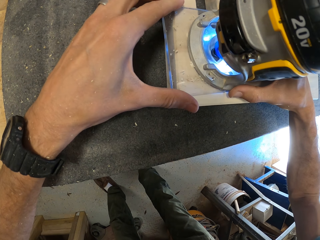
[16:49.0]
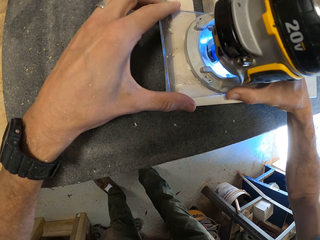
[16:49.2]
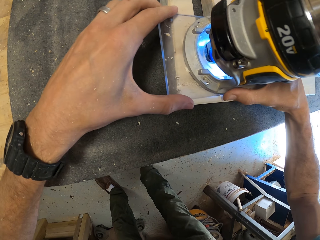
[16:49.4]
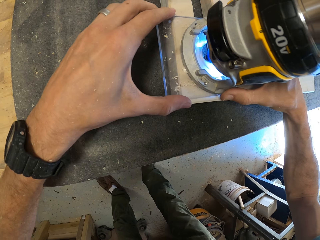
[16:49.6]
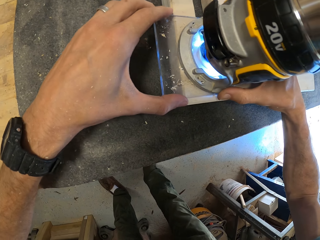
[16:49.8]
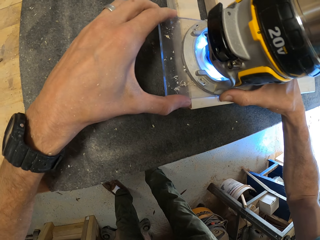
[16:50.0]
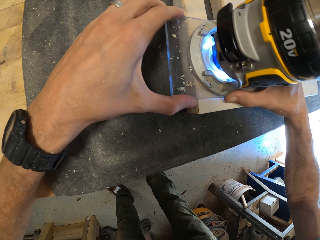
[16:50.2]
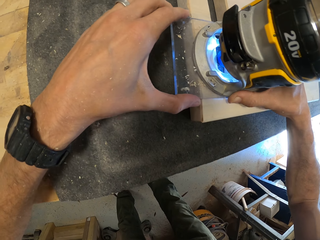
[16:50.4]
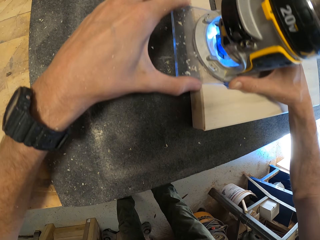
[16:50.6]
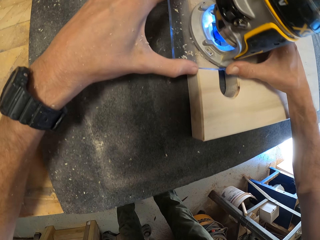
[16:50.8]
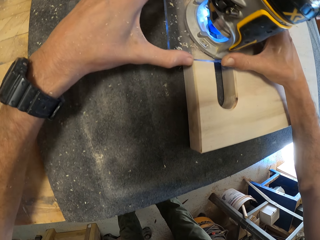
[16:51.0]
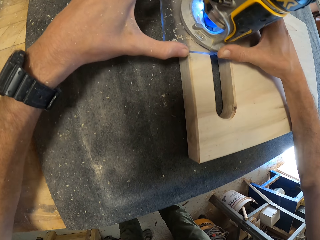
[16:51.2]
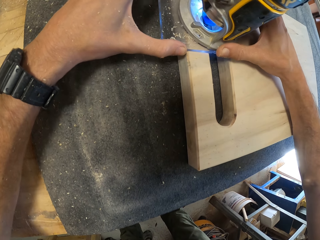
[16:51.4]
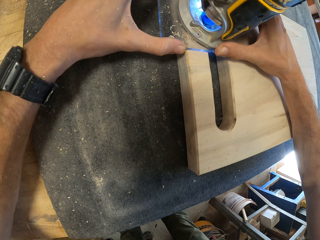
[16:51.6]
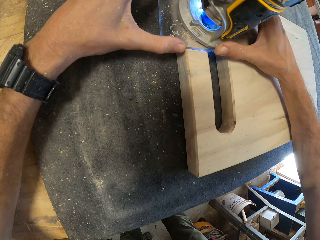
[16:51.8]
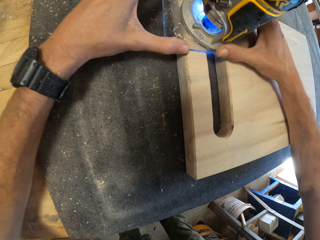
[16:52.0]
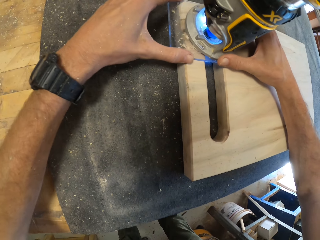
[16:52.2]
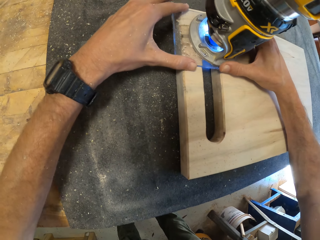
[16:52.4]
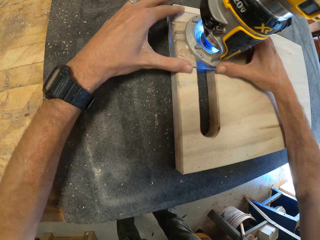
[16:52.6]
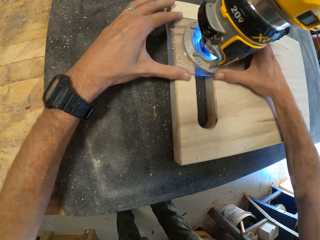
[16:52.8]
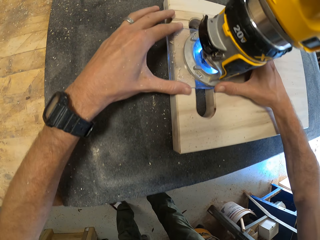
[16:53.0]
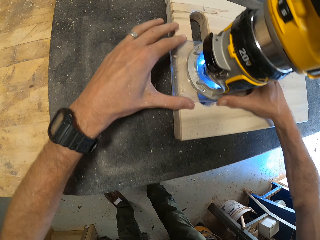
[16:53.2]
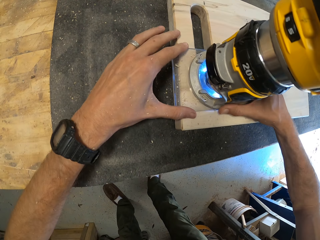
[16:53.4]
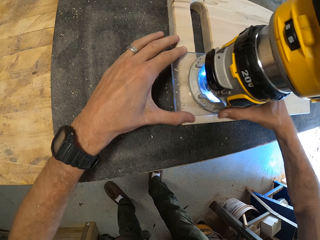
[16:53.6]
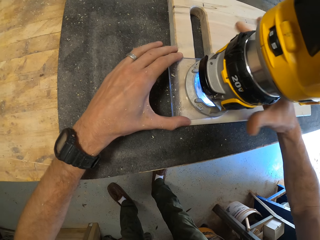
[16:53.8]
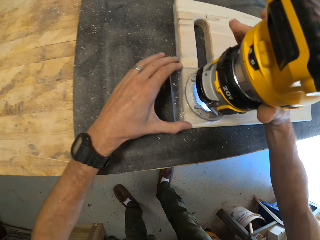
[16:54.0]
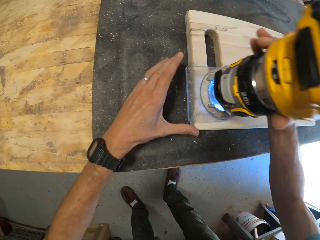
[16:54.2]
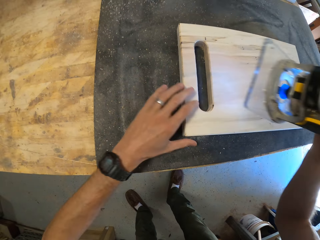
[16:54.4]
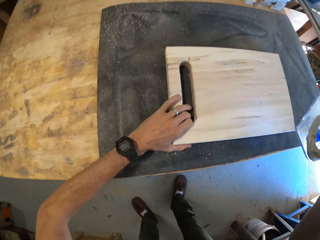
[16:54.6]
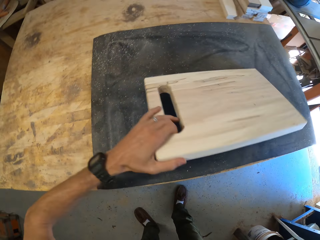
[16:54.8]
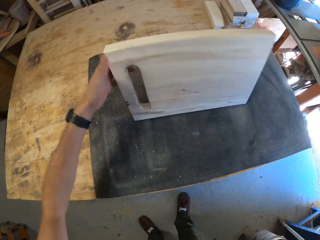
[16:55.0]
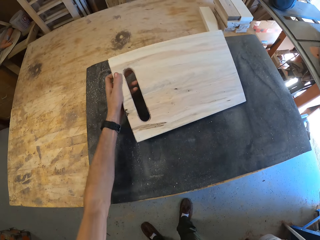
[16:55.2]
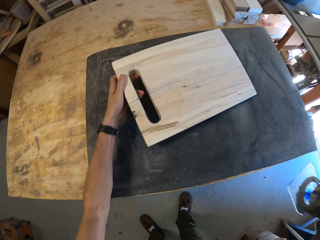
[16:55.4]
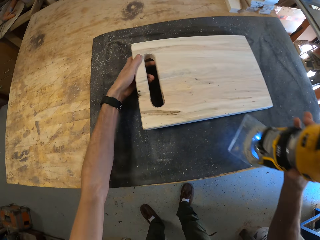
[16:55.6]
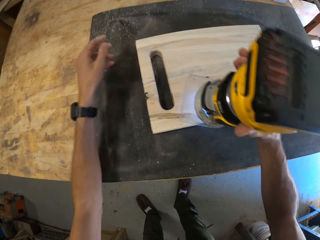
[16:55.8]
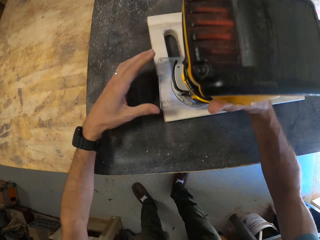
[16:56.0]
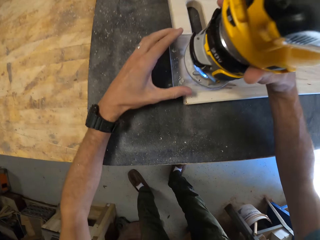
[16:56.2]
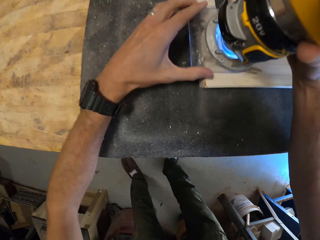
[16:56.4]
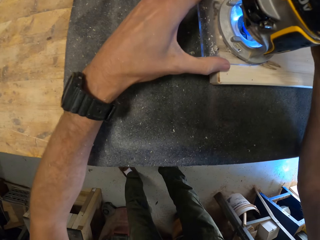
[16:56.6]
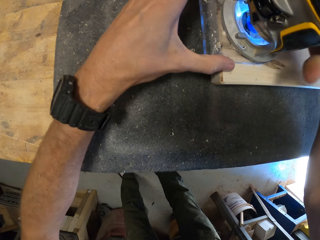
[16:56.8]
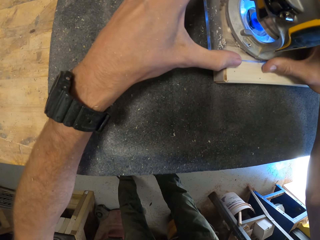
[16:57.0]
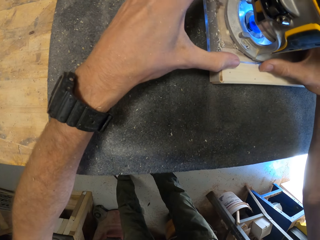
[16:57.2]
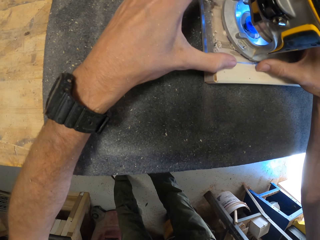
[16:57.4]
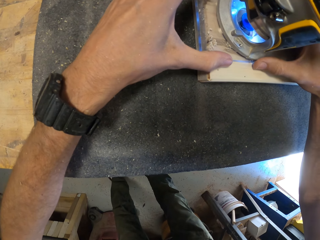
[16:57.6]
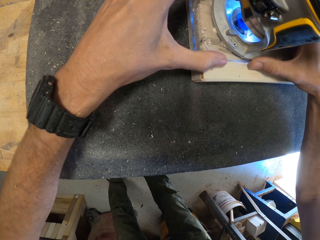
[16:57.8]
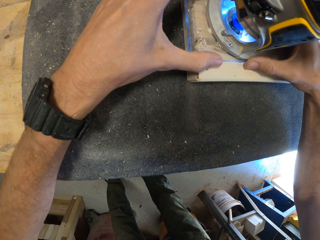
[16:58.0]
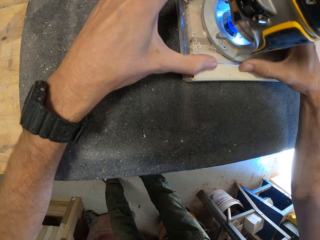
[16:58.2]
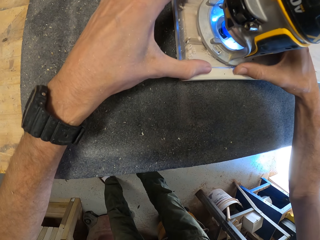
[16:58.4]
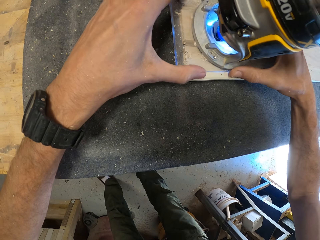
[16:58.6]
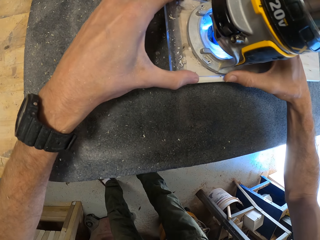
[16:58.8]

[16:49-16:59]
The camera wearer sands the board or third piece of wood with something. He lifts something off the board. He turns over the third piece of wood with his left hand. He puts something on the board and sands the board with something.

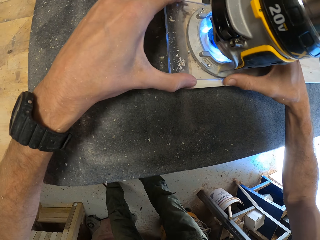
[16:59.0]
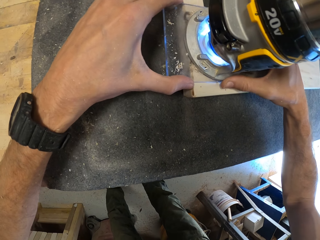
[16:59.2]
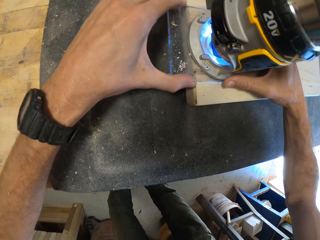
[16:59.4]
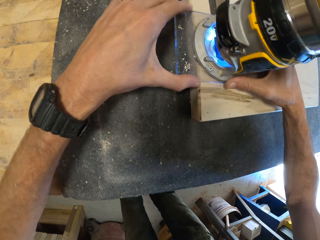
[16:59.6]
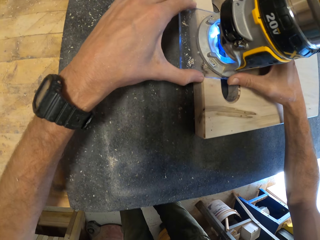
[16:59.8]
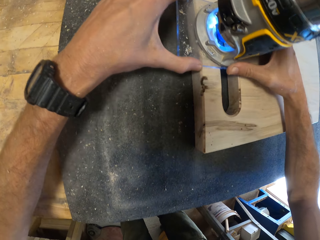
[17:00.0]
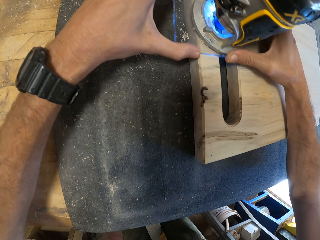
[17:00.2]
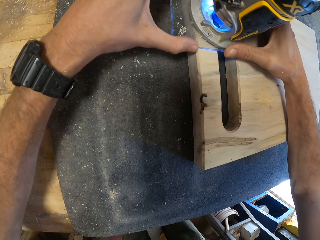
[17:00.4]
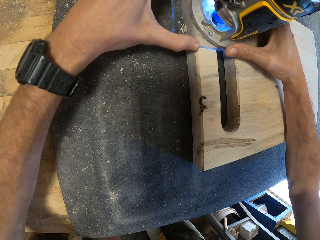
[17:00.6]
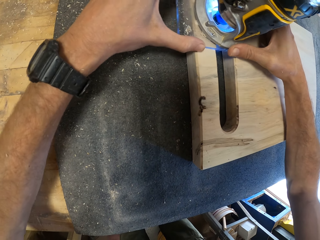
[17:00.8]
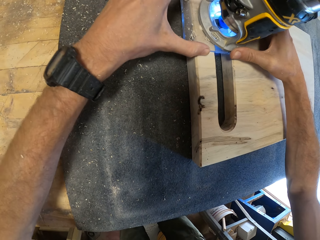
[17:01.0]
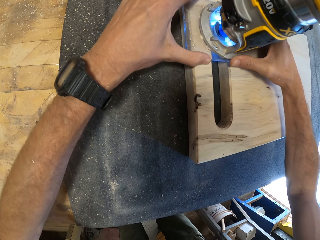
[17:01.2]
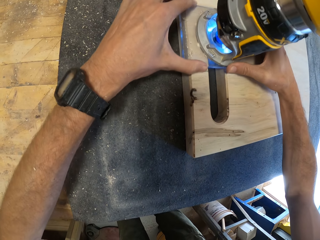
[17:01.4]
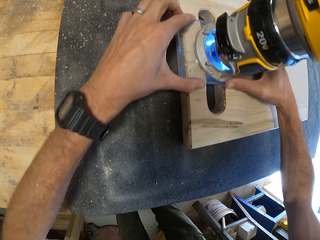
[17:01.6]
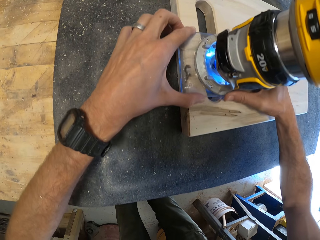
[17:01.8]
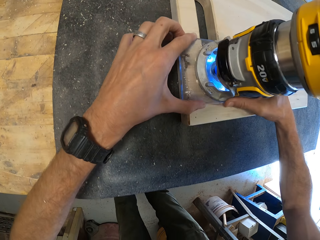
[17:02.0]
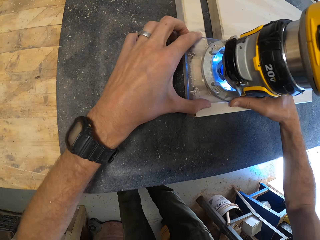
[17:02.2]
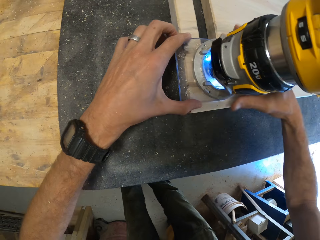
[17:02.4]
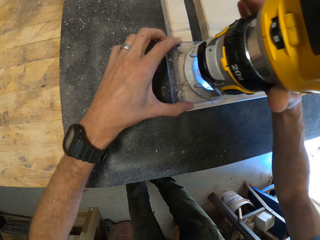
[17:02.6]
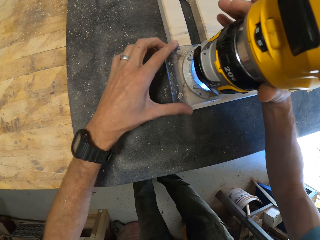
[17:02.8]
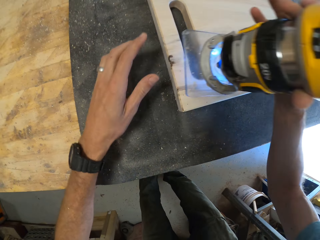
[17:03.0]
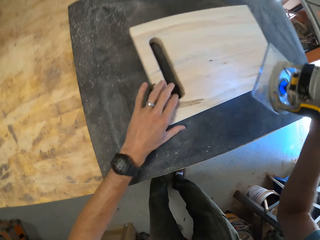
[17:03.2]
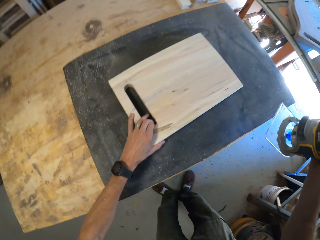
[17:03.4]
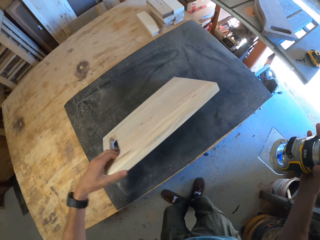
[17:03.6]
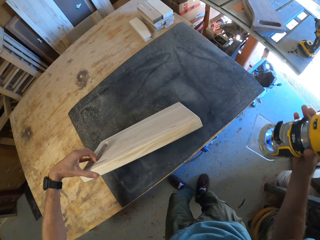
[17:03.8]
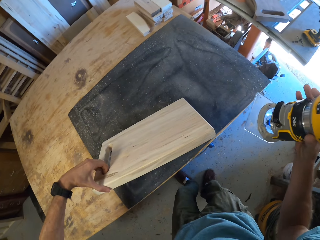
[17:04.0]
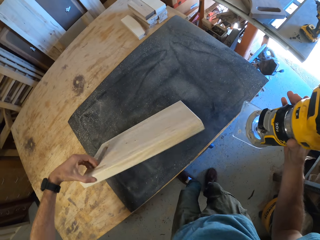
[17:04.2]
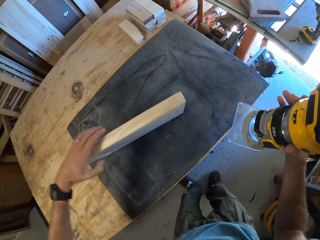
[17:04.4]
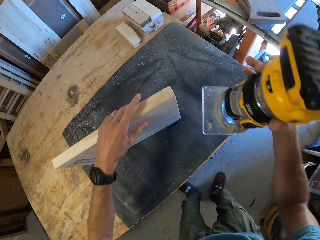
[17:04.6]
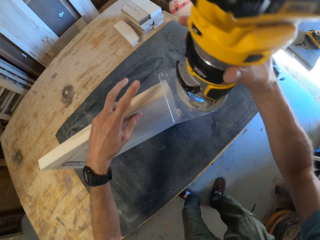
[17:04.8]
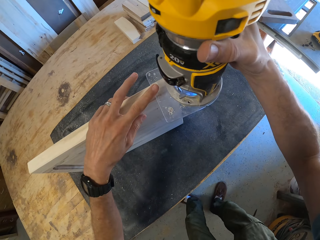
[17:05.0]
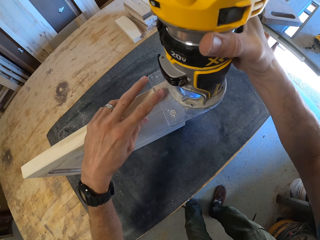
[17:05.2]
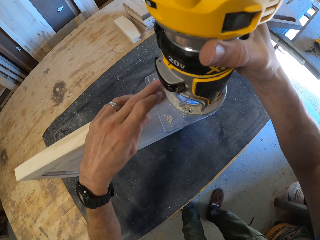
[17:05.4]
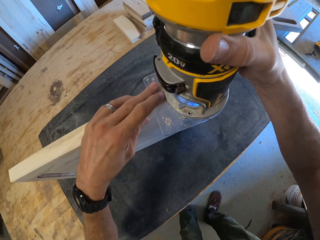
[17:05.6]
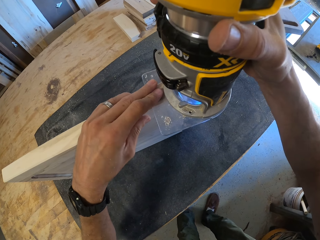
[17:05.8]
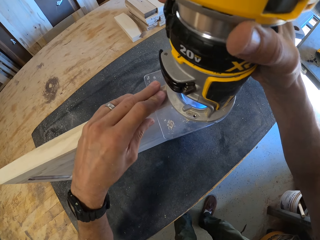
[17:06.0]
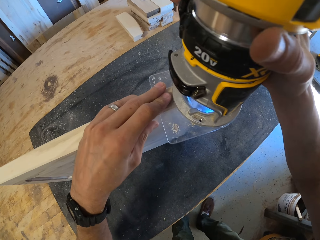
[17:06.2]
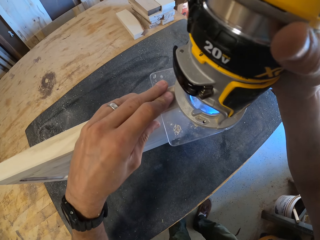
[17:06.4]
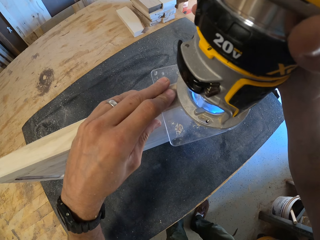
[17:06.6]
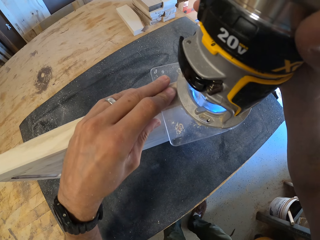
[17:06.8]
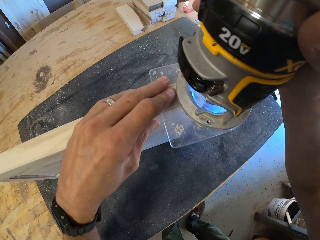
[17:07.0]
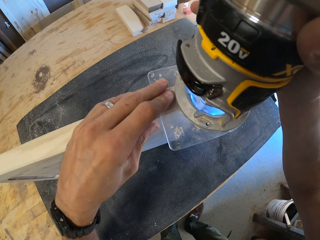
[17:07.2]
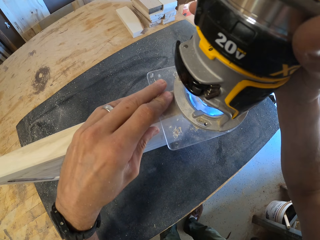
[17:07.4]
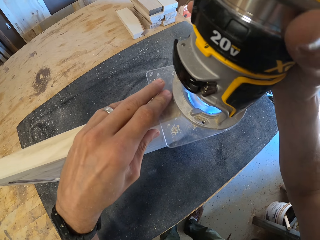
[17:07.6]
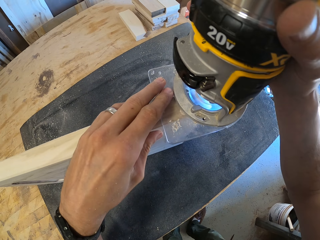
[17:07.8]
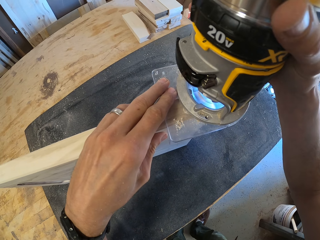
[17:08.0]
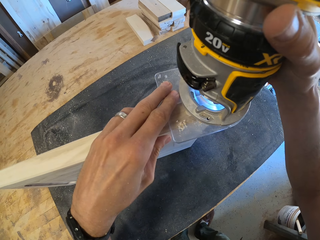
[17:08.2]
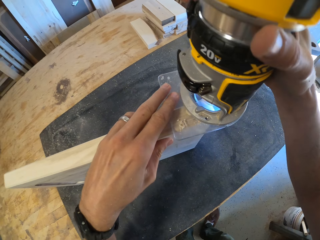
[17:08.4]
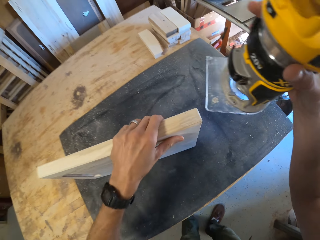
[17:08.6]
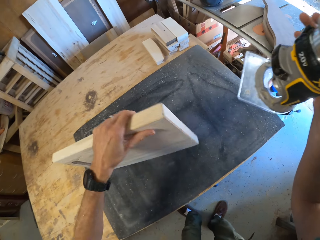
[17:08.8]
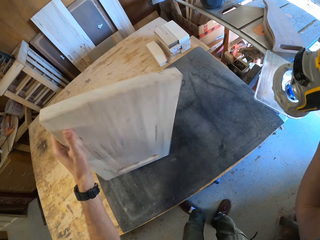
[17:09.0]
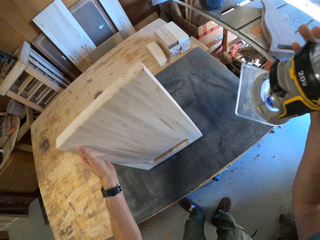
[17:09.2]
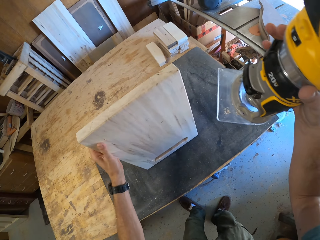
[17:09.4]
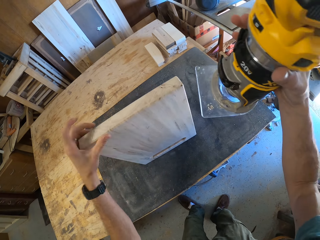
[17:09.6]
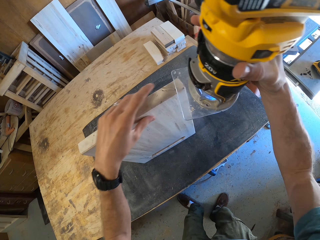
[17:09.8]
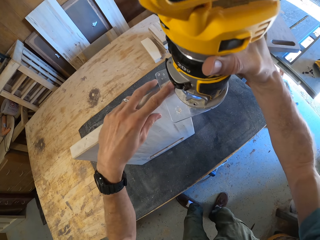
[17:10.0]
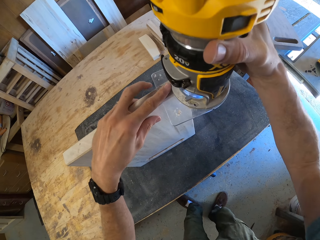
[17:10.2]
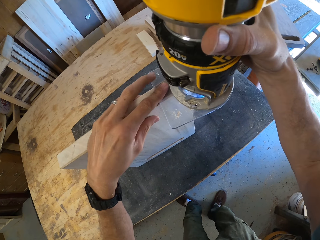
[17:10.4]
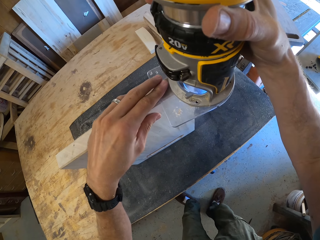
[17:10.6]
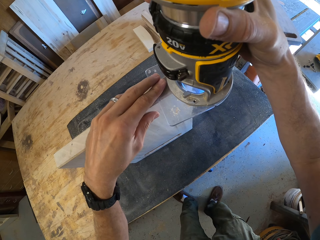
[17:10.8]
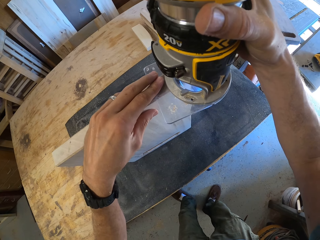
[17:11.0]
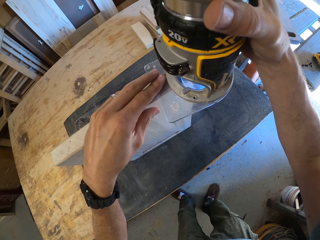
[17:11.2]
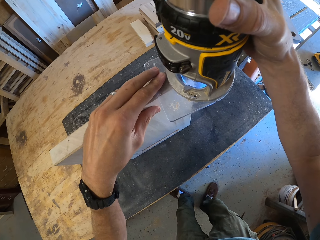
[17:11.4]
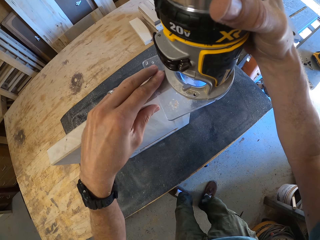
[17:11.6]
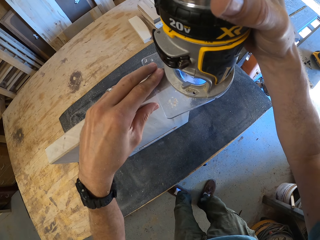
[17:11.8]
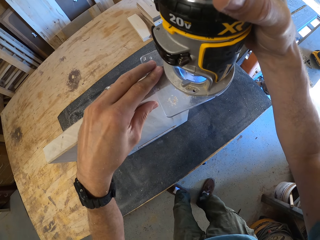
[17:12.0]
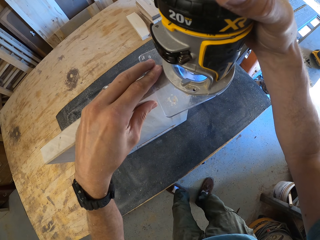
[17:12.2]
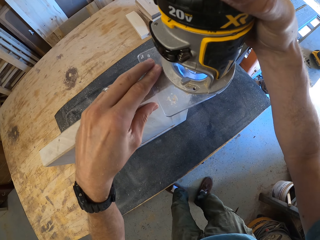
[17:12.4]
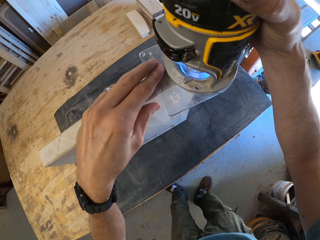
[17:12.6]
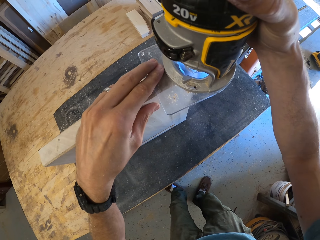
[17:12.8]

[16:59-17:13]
The camera wearer trims the edges of the third piece of wood with the compact router with both hands. He lifts something off the board. He holds the compact router with his right hand. He flips the board. He holds up the third piece of wood on the table with his left hand. He puts something on the board and sands the board with something. He flips the board and puts something on the board. He trims the edges of the third piece of wood with the compact router with both hands.
